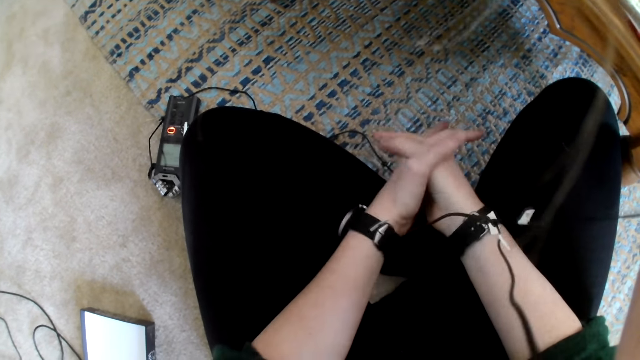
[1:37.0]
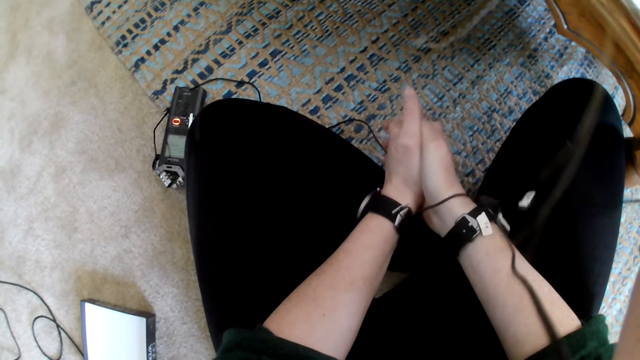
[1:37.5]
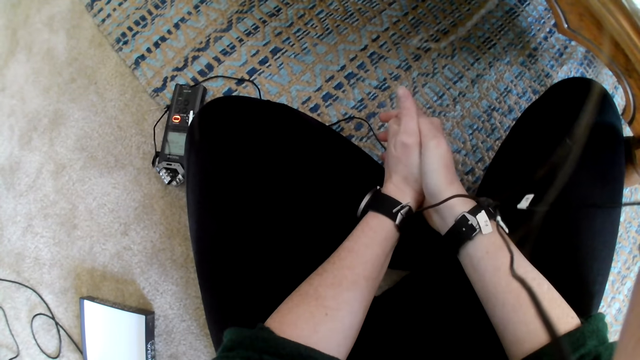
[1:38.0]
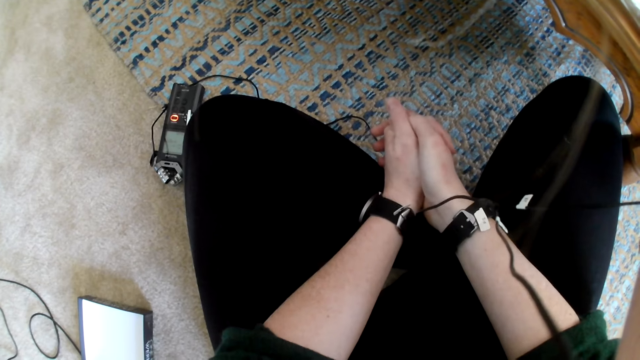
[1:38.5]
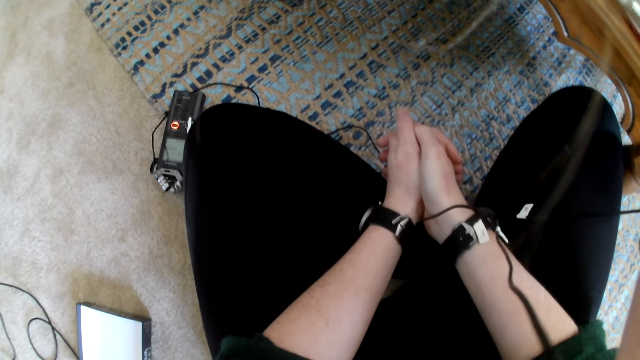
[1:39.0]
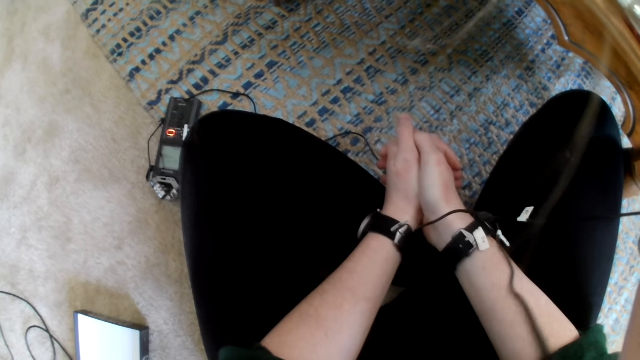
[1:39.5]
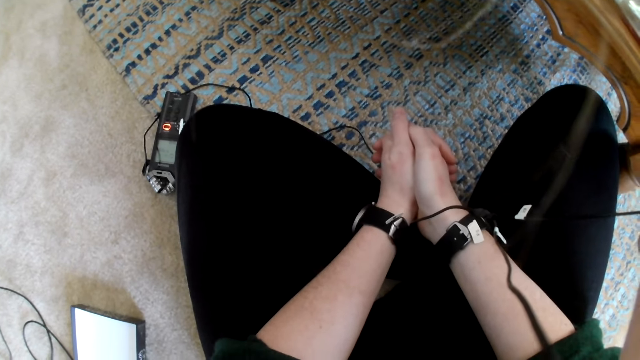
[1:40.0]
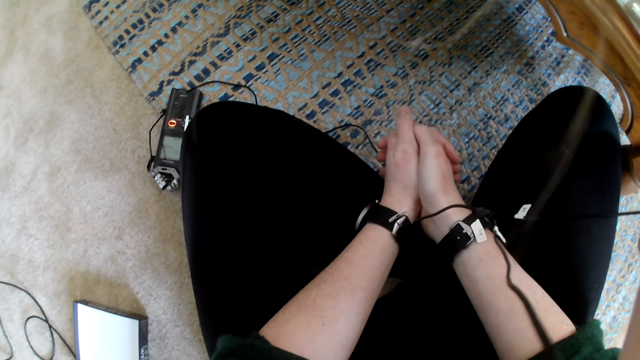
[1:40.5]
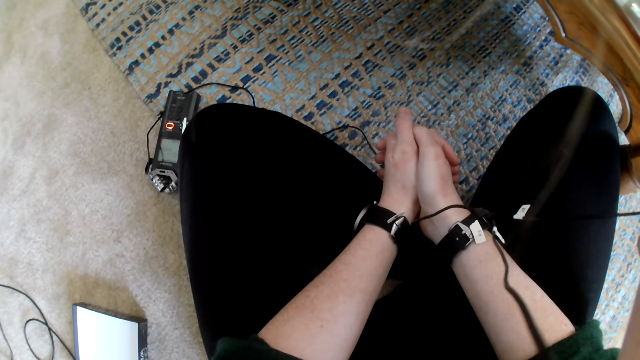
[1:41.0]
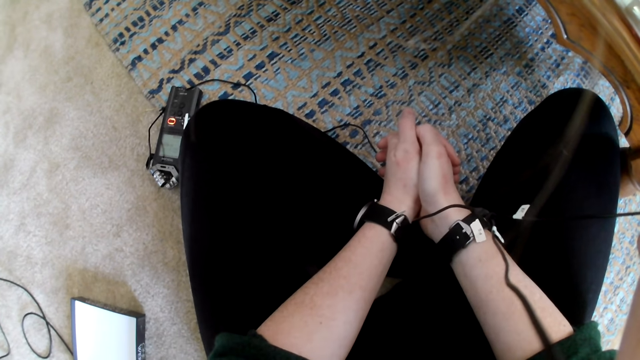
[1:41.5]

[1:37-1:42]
A person talks.

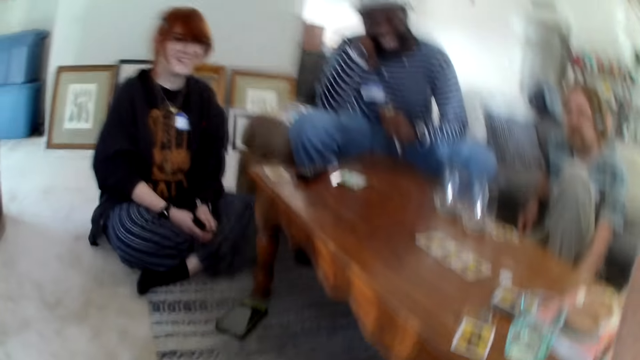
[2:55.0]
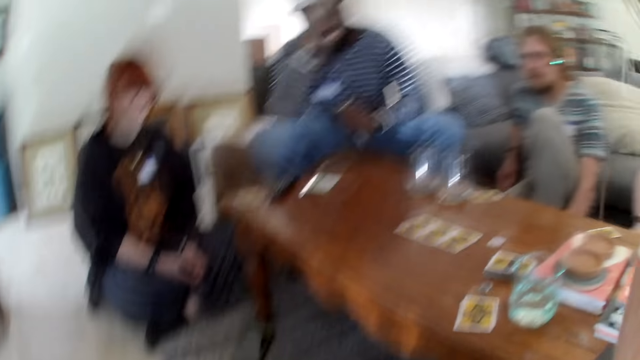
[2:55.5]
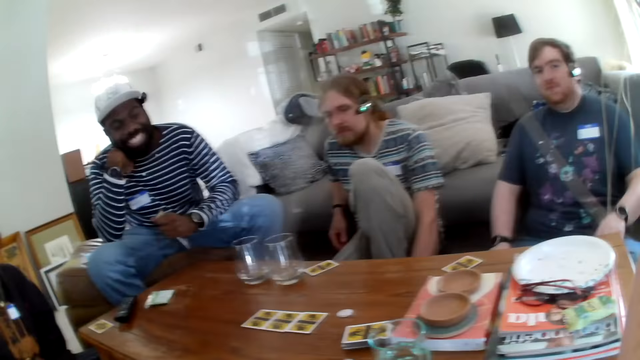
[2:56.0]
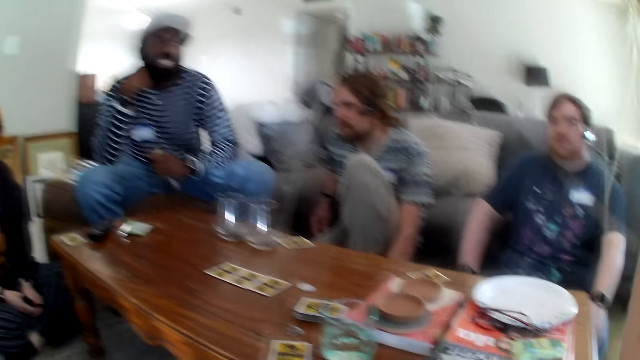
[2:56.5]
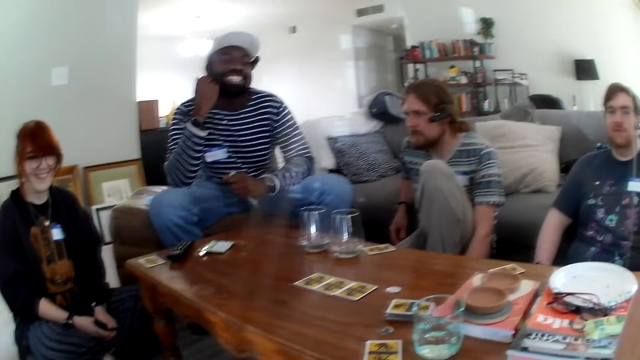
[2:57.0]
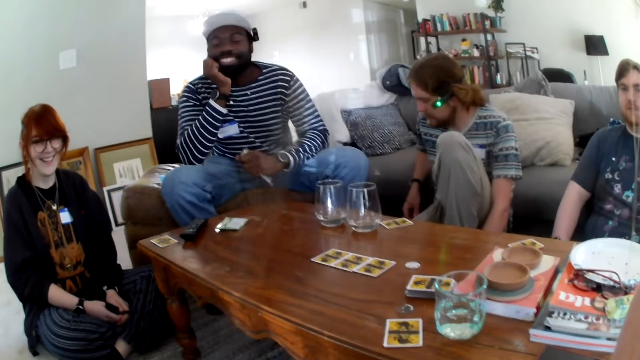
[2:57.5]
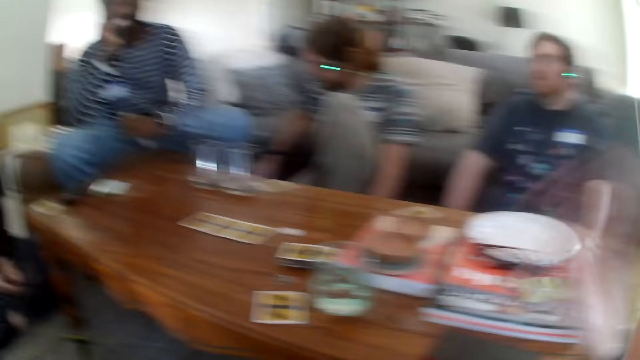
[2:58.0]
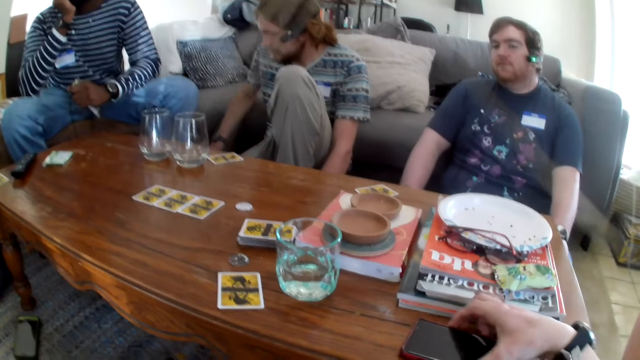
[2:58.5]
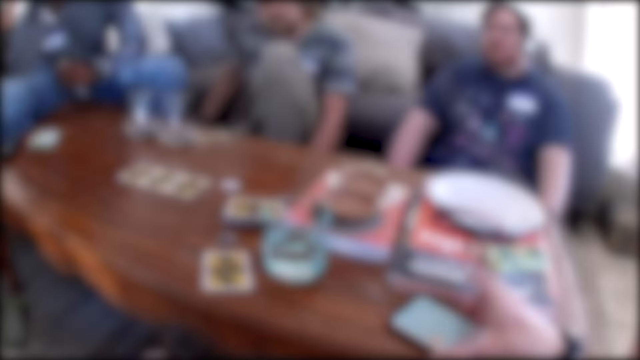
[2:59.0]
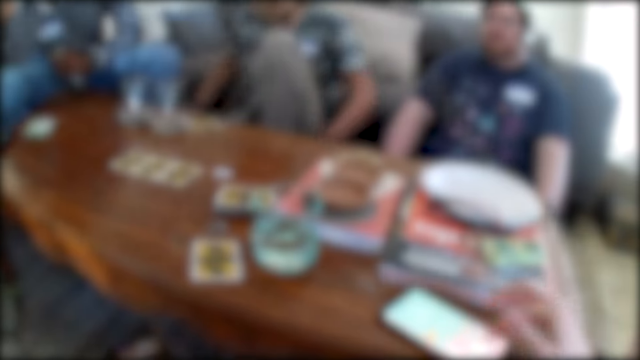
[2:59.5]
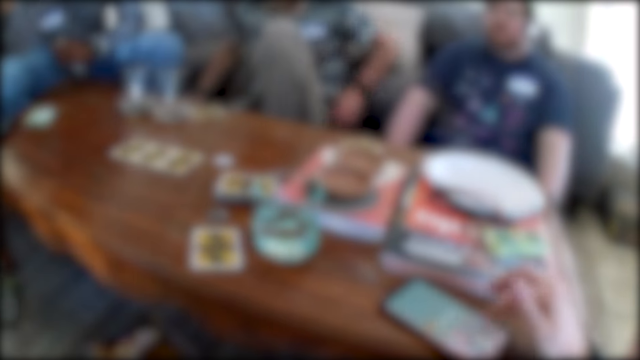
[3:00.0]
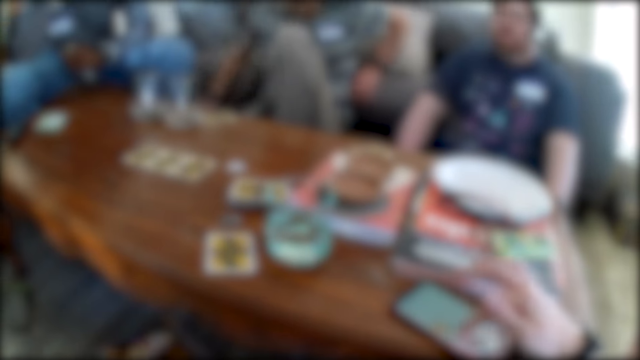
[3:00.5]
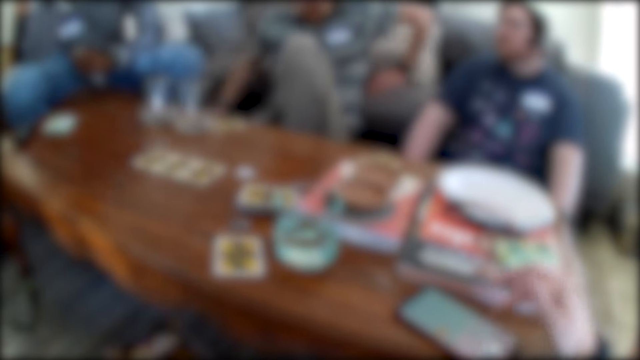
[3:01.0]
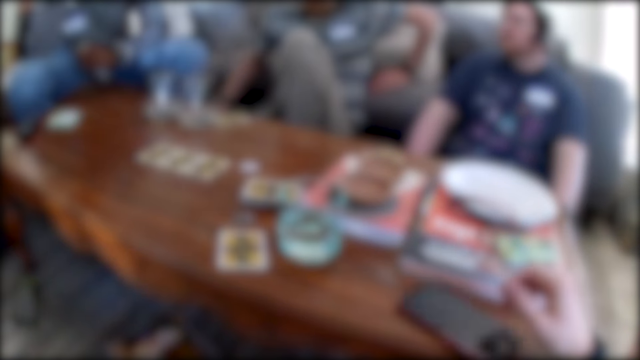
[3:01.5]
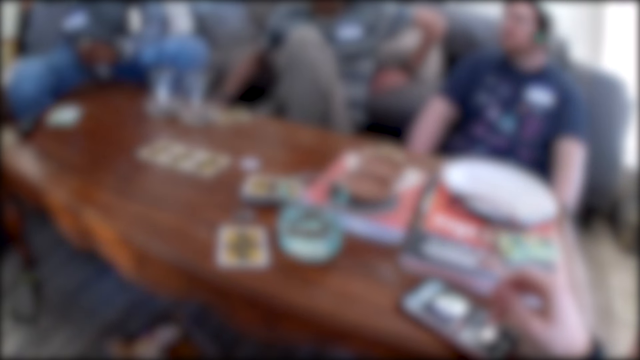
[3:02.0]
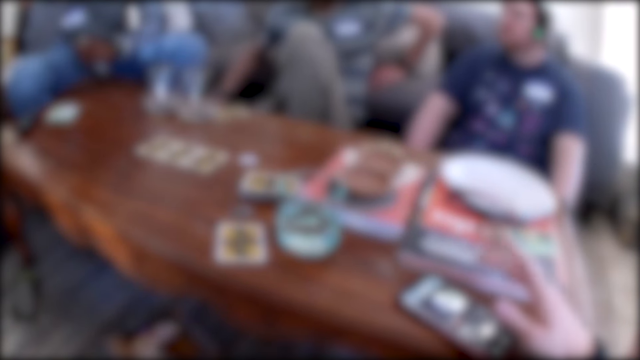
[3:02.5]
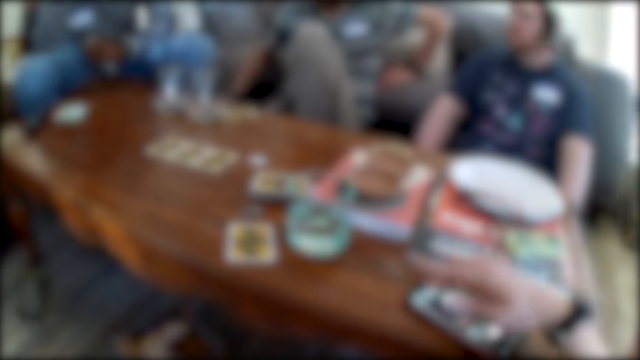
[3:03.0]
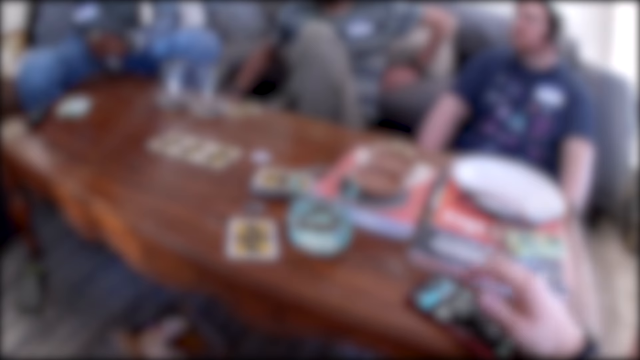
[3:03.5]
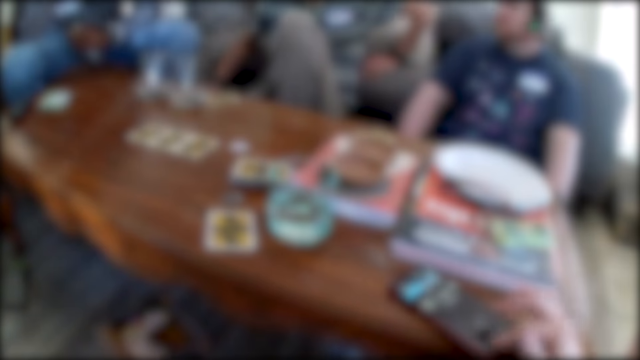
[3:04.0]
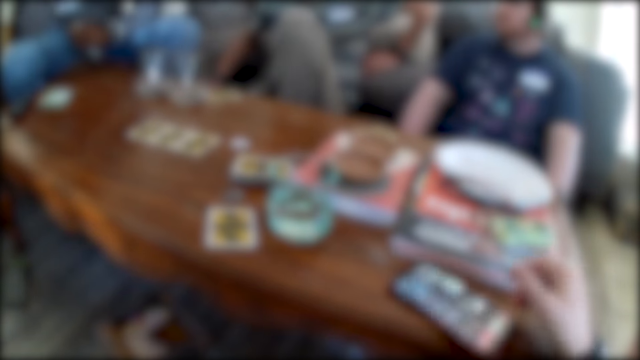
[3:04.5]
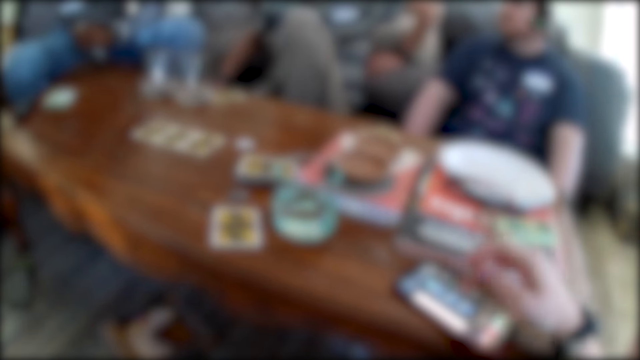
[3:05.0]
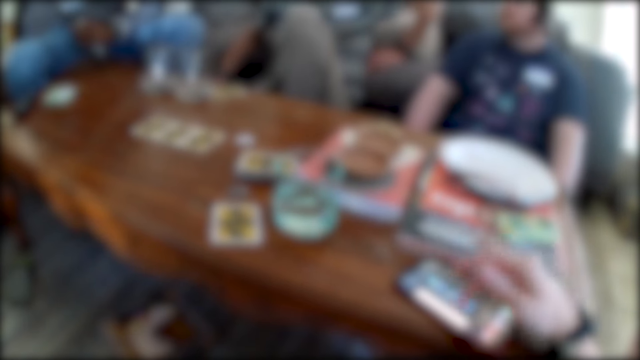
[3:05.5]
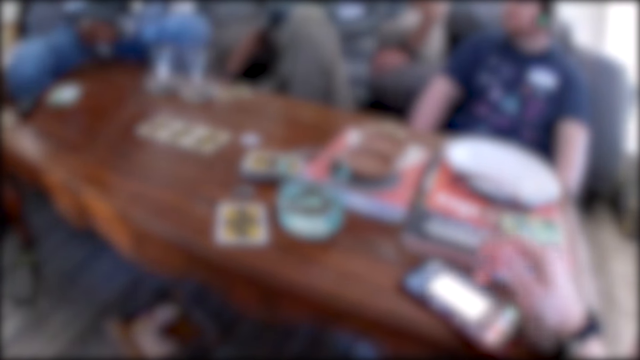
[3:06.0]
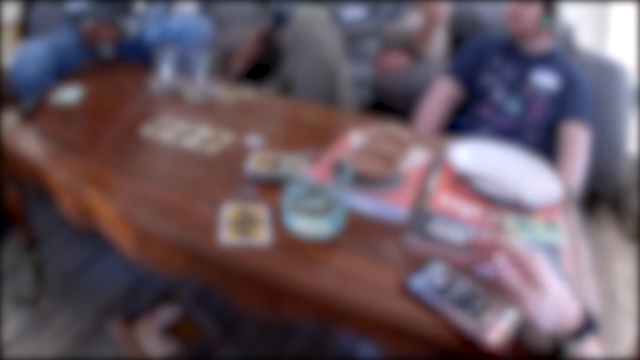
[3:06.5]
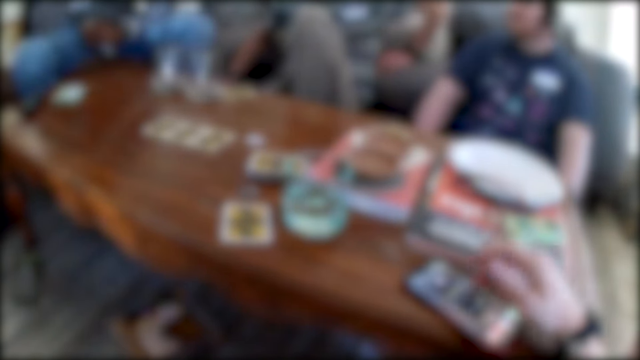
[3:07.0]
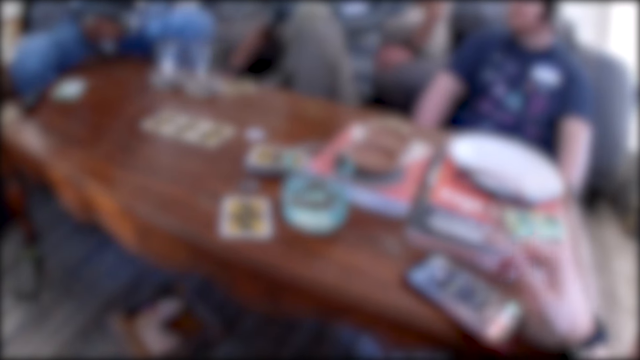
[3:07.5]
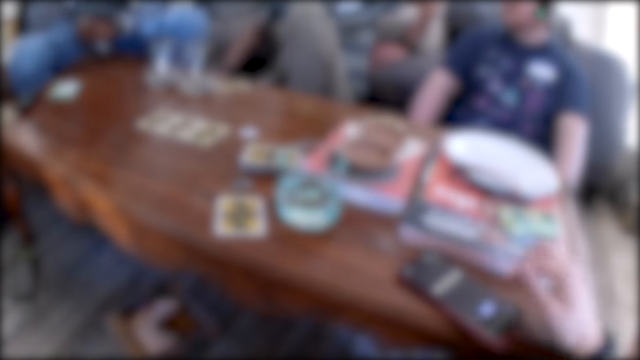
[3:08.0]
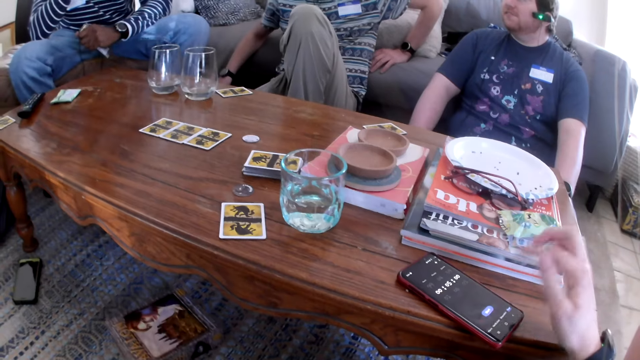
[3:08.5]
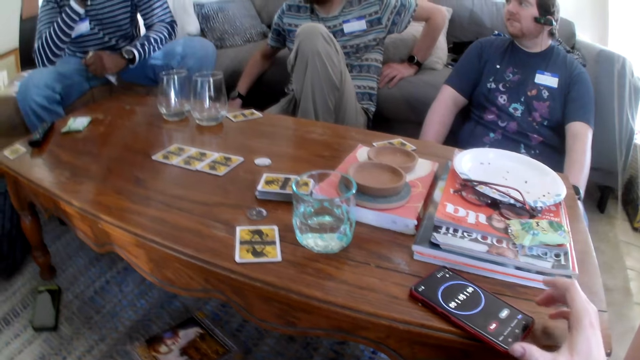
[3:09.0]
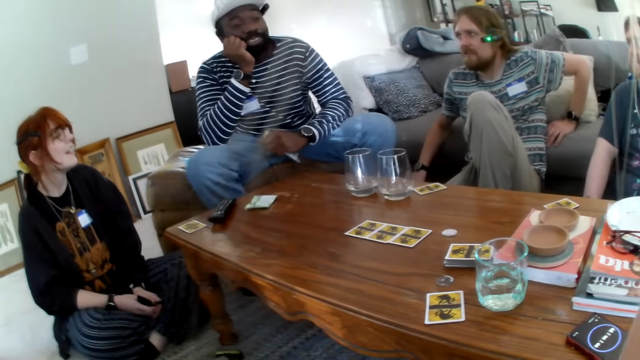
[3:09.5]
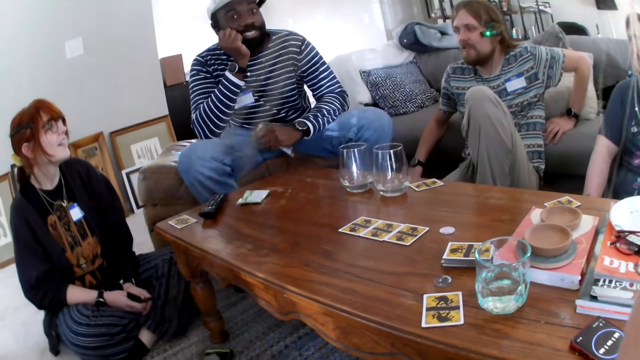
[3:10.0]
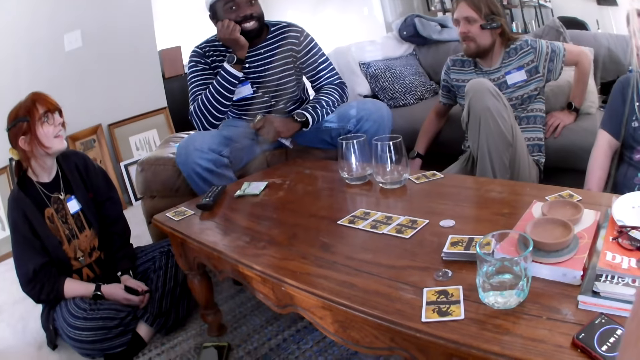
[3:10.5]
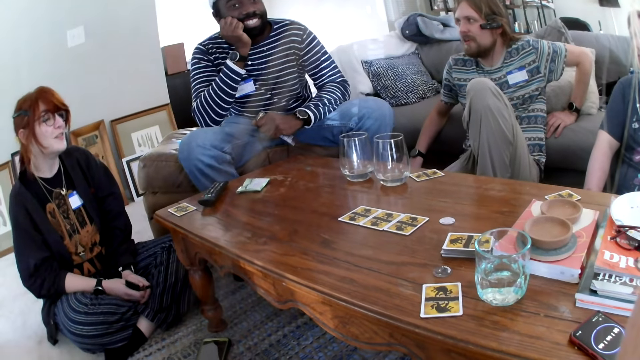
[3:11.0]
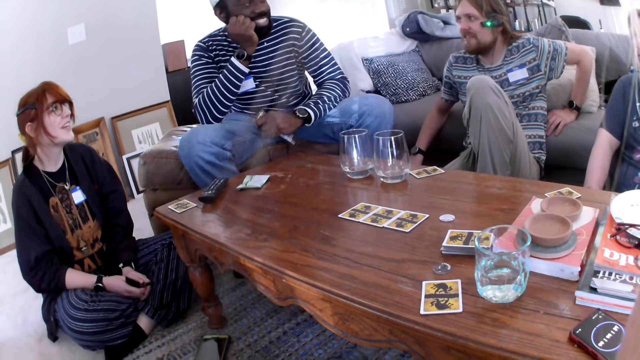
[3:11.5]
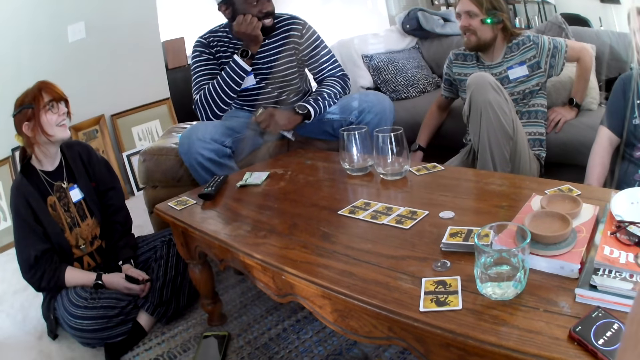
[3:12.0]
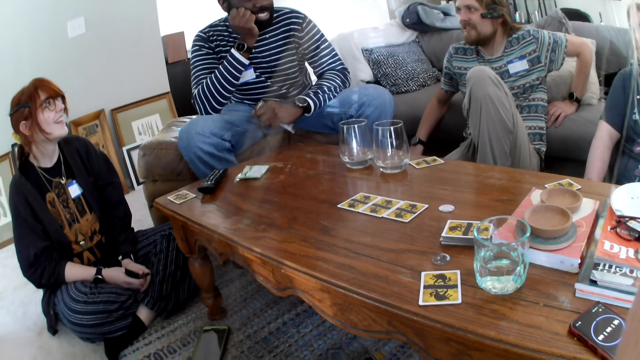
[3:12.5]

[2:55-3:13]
A person laughs. Another person laughs. The camera wearer picks up the phone and talks. They scroll the phone. The first person talks. A third person talks to the first person.
